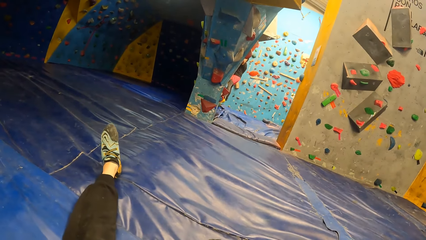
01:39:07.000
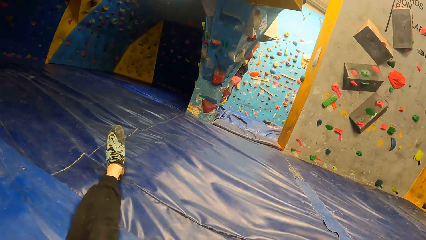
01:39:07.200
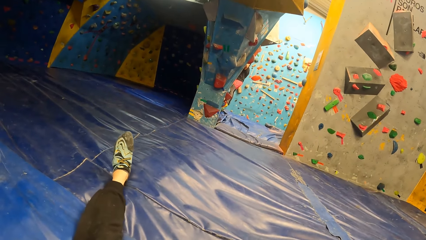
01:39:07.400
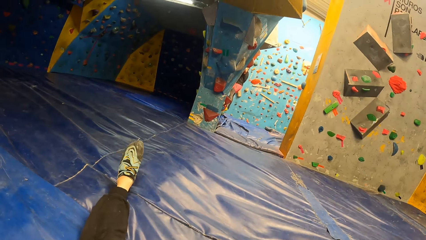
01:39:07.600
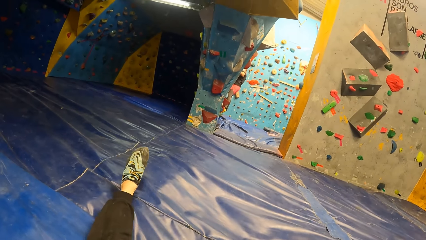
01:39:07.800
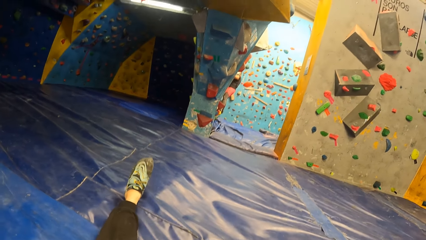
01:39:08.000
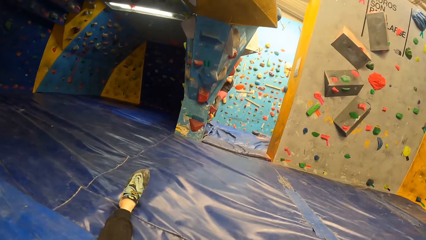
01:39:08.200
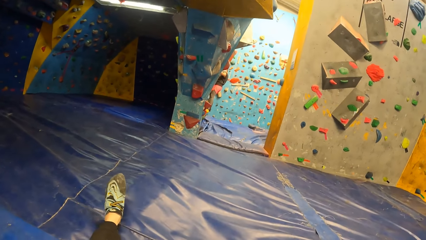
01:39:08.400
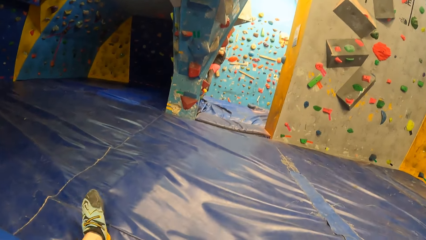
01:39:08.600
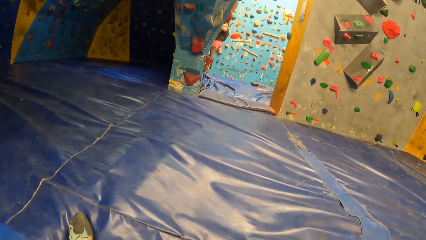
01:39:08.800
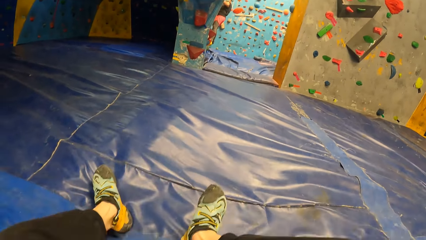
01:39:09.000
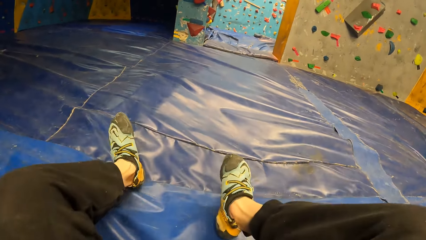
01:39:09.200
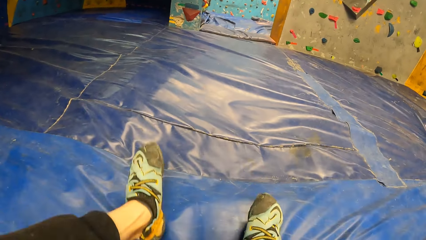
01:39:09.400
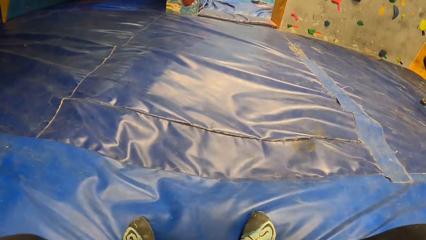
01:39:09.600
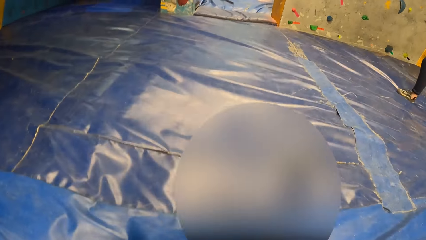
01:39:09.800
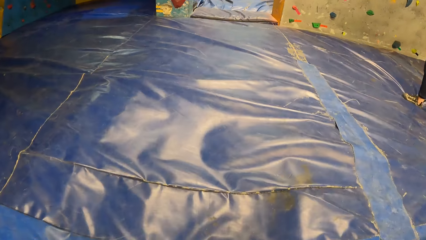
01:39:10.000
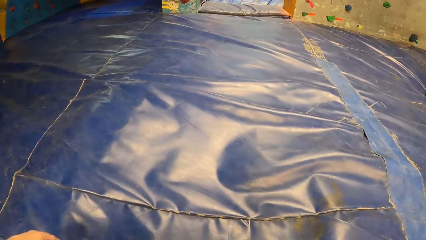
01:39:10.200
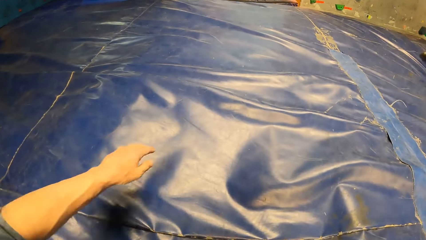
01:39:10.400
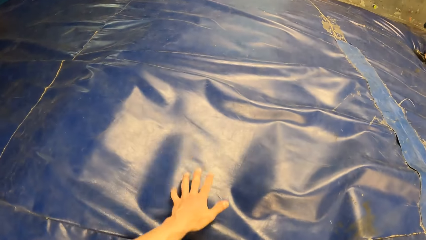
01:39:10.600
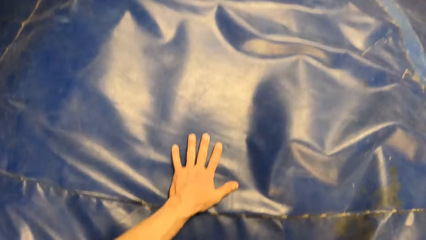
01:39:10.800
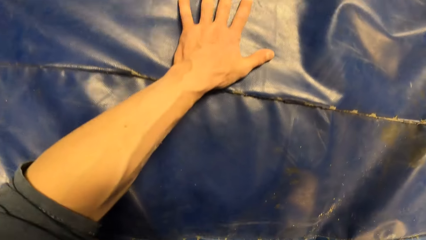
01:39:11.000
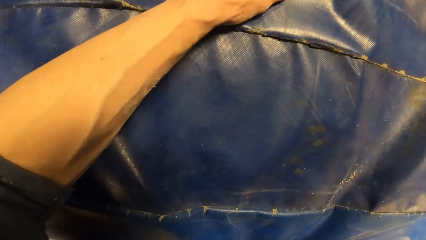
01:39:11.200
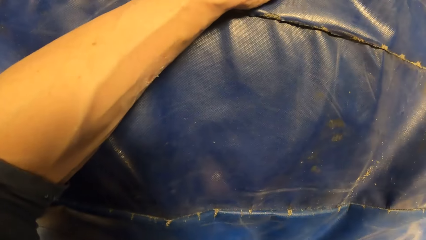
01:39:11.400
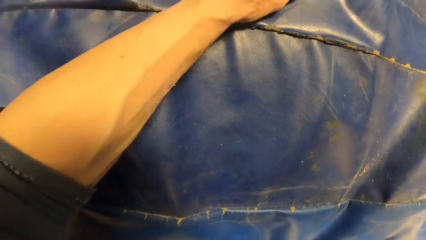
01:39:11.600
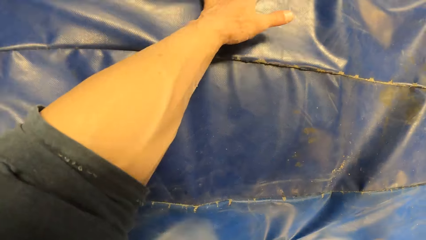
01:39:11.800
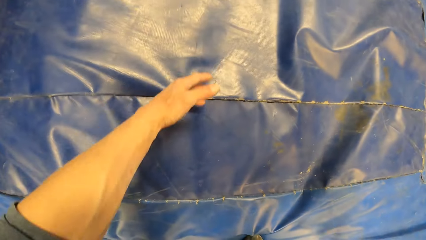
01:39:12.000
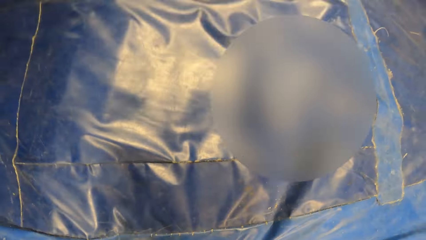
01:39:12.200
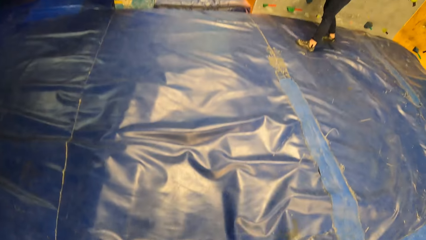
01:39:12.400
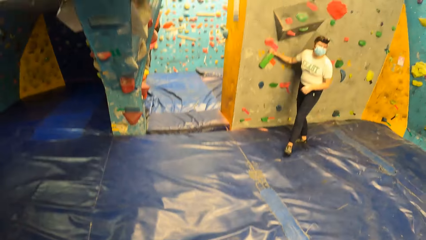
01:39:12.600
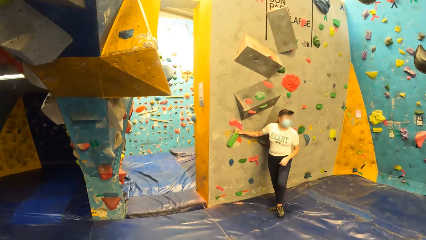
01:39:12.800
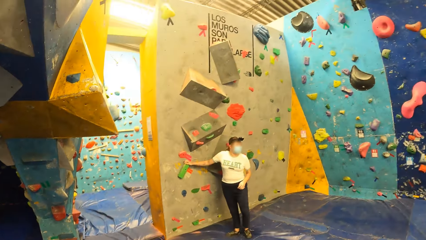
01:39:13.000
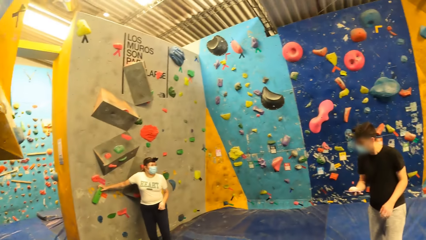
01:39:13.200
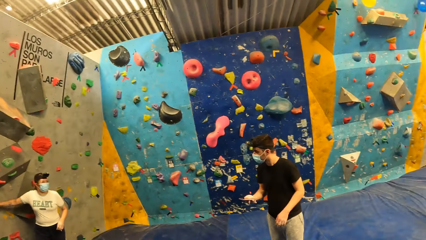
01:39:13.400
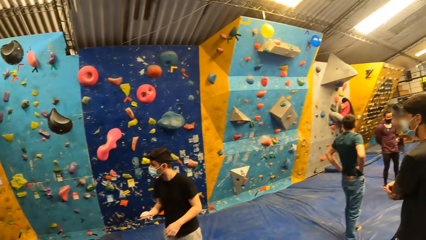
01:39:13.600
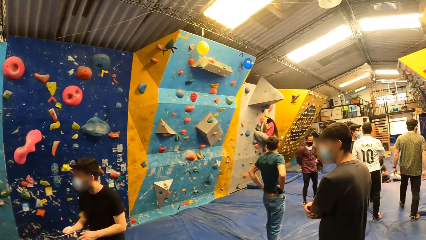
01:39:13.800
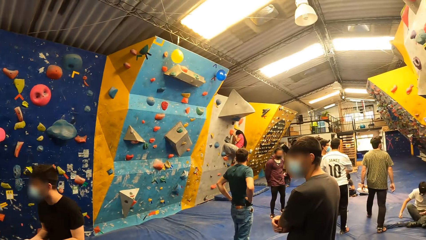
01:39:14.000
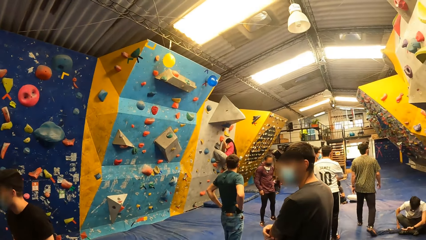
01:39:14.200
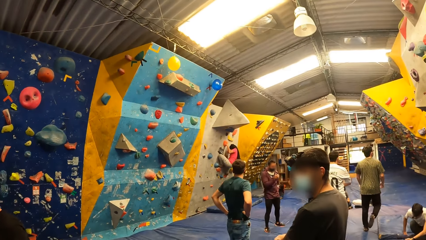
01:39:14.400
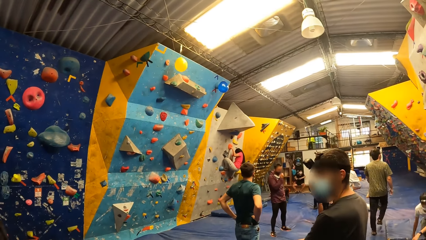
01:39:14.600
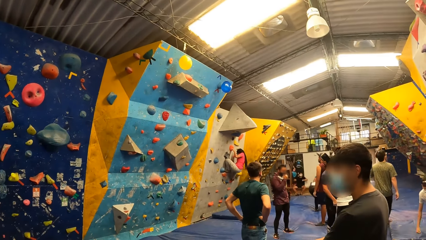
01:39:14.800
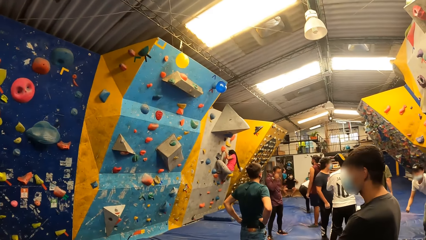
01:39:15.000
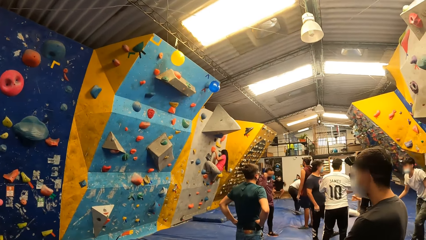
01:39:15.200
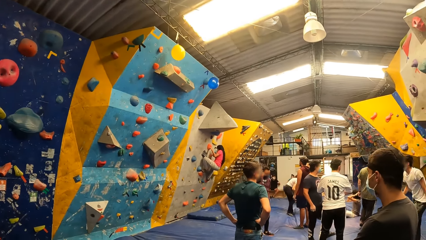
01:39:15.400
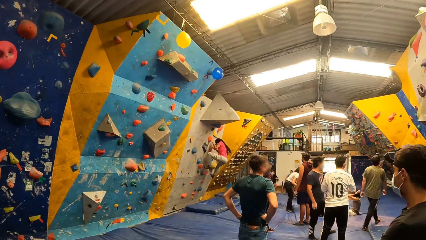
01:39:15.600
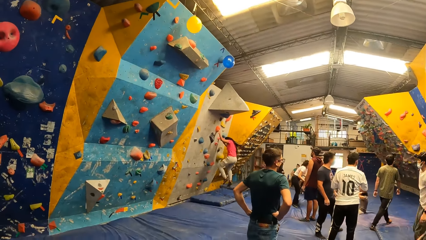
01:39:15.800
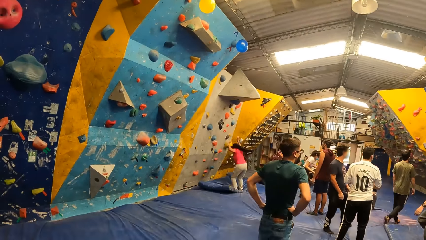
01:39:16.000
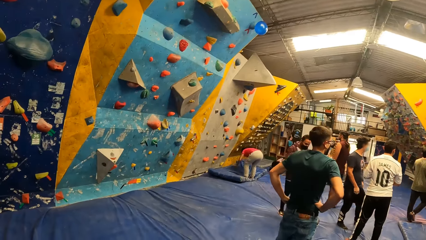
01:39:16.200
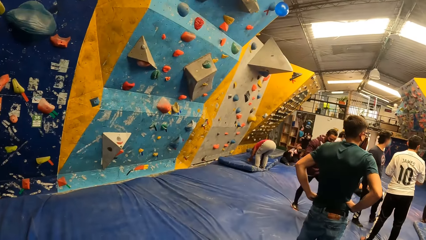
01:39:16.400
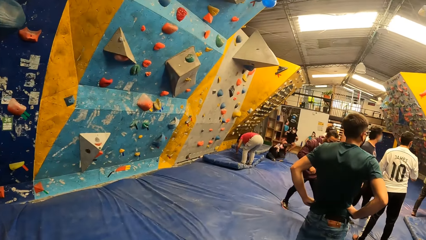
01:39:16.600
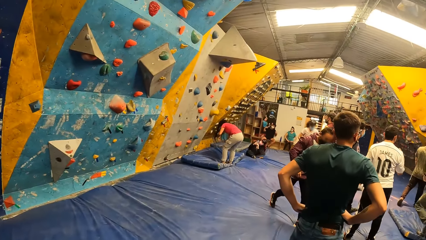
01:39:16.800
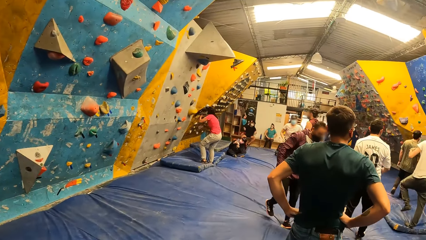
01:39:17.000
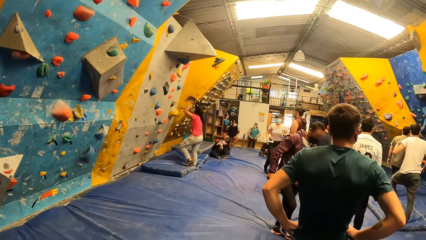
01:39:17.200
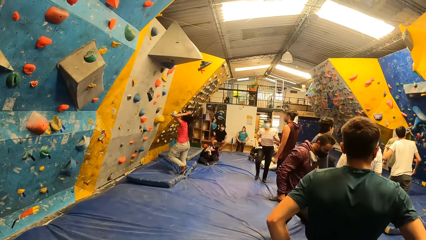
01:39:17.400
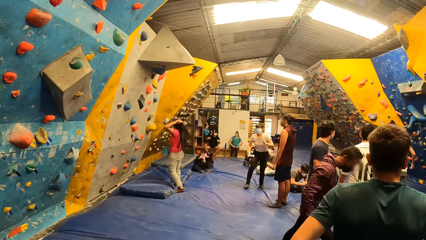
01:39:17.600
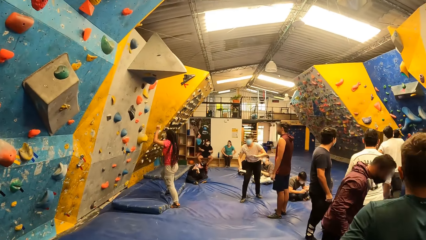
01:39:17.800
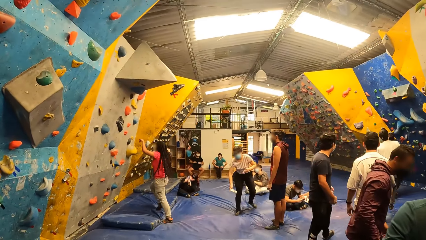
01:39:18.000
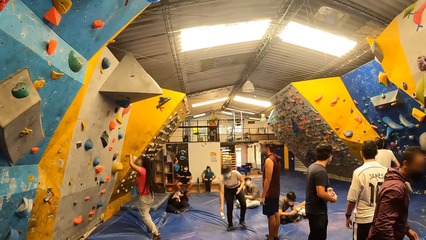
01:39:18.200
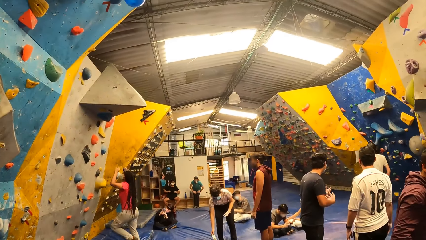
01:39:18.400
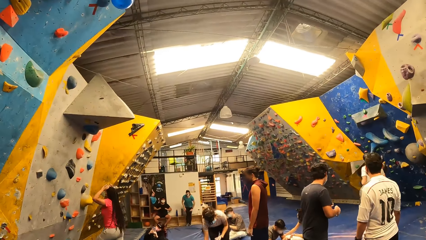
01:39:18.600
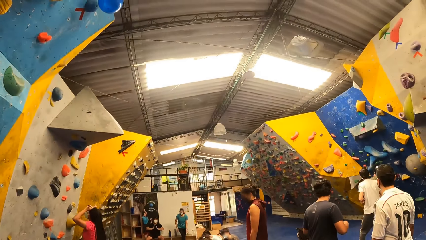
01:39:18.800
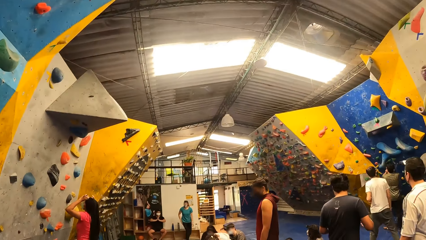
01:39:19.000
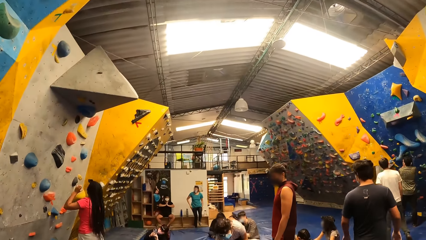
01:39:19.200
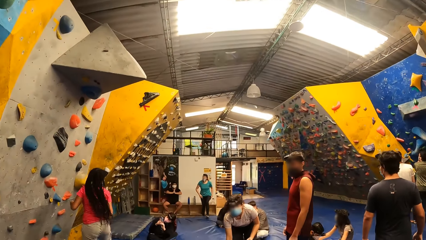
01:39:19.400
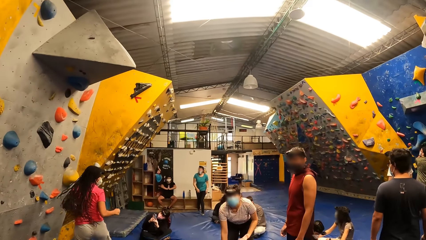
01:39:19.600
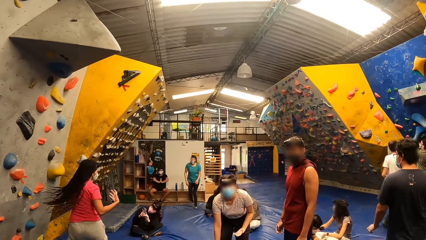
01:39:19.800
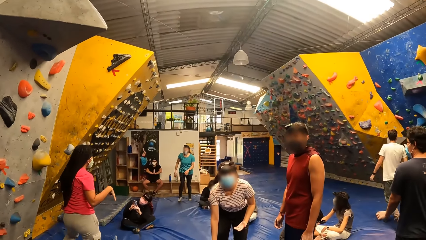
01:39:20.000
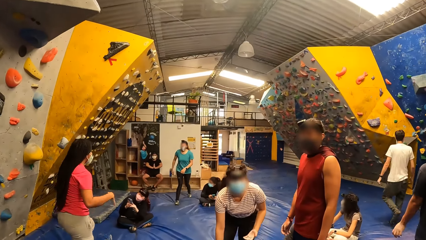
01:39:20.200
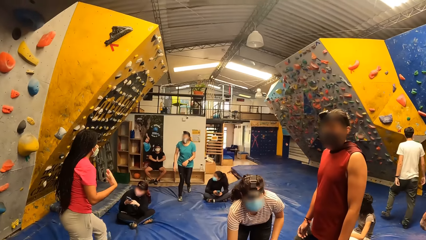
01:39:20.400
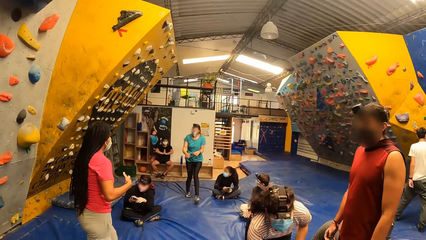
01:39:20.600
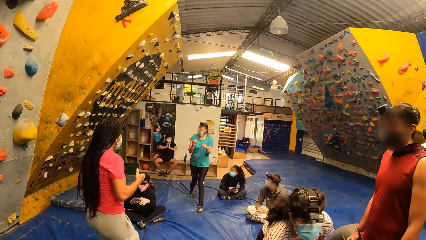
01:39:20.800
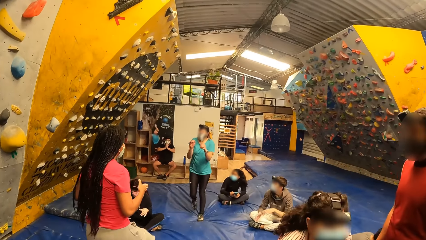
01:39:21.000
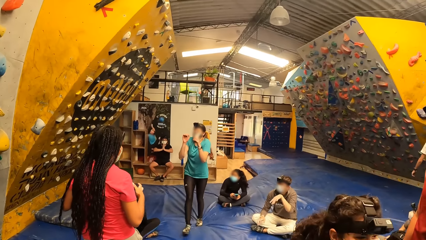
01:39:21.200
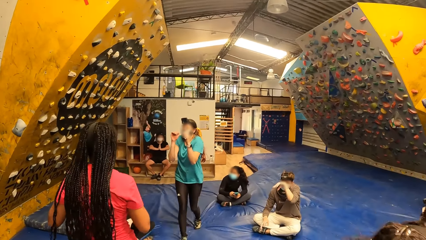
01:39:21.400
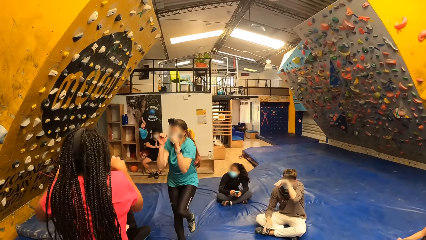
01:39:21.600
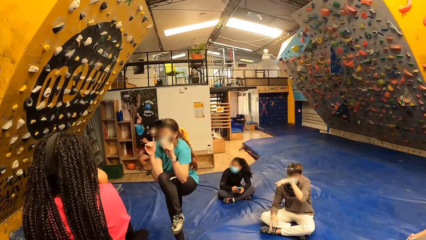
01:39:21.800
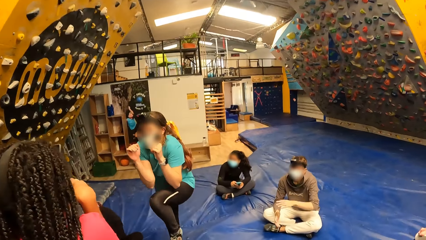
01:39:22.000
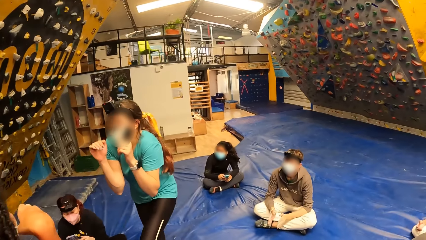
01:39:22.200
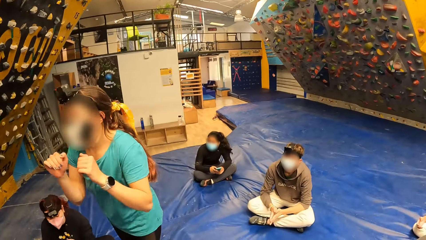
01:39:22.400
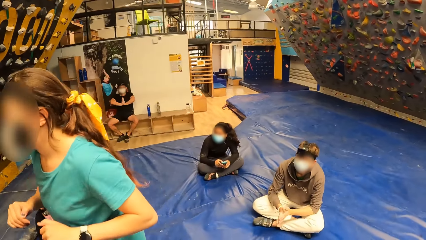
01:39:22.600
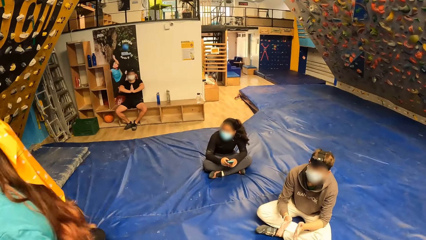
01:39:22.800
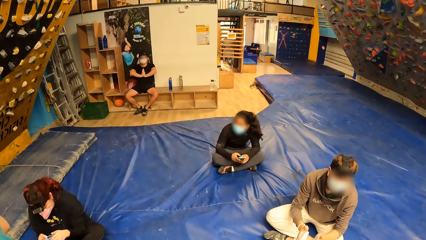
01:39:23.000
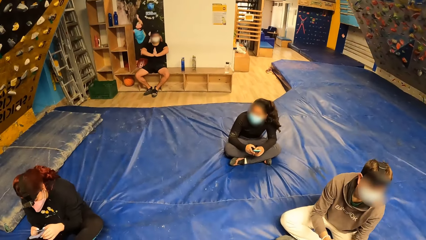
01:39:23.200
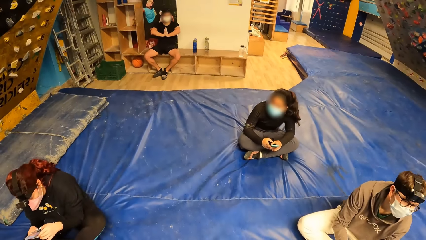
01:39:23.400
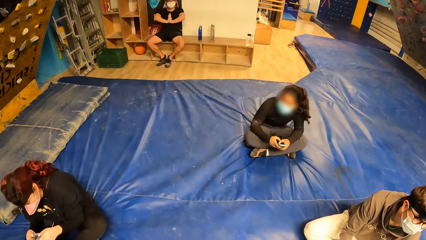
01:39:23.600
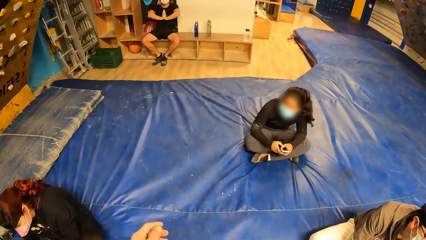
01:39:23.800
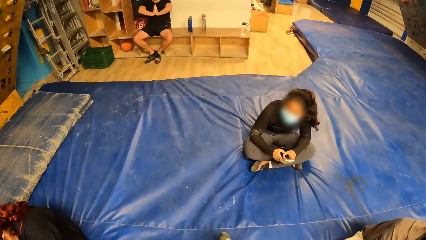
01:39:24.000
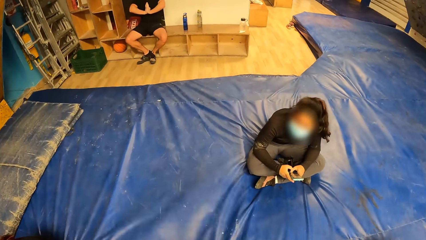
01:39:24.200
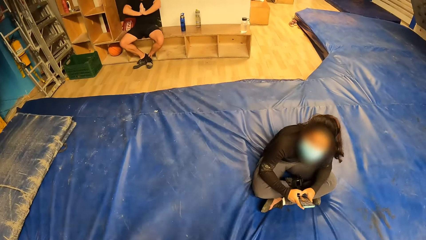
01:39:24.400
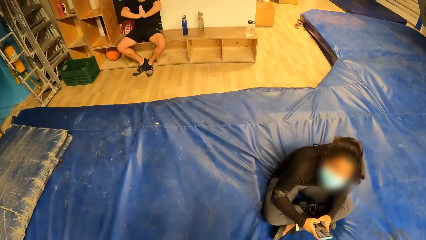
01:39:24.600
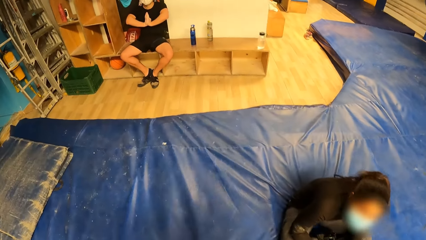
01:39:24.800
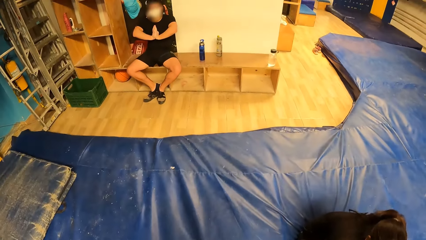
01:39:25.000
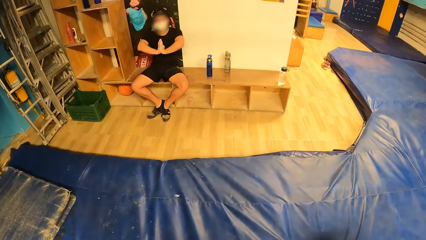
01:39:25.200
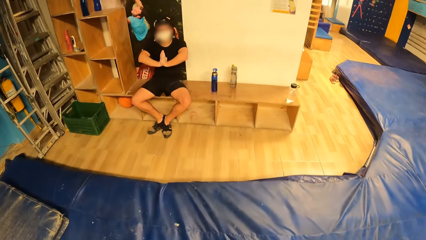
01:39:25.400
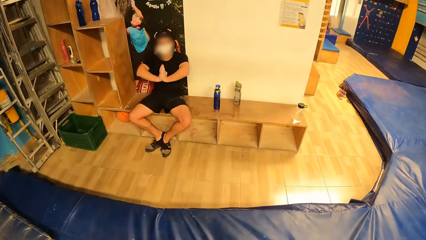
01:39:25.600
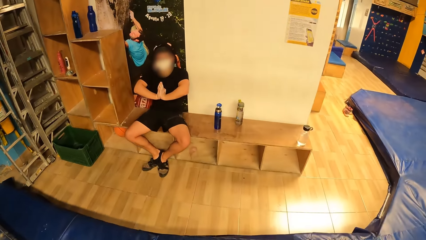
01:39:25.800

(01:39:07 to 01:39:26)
The camera wearer moves a leg. He stands from the floor of the bouldering gym. He places his left hand on the floor of the bouldering gym. He looks around. A woman climbs the bouldering wall with both hands. The camera wearer walks towards the bouldering wall. A man lifts a hand. Another woman jumps down from the bouldering wall. The camera wearer walks around. The second woman shakes her right hand. The first woman raises her left leg.
